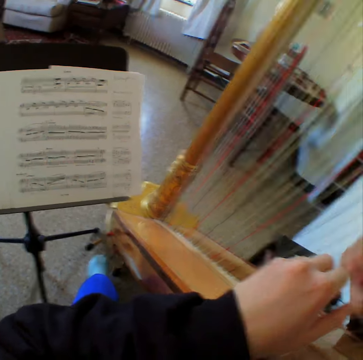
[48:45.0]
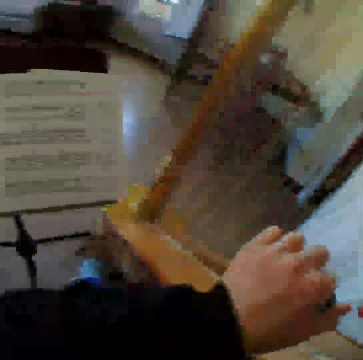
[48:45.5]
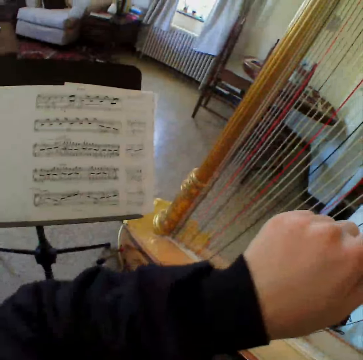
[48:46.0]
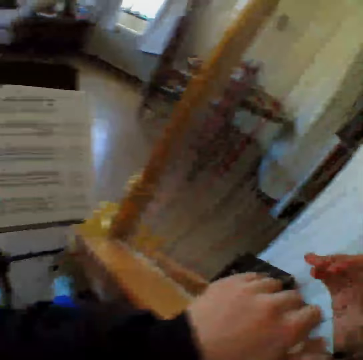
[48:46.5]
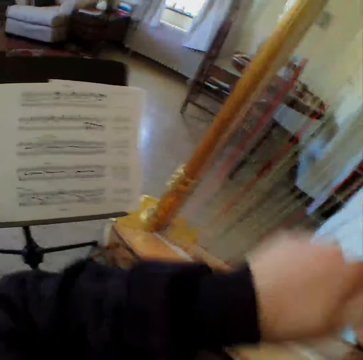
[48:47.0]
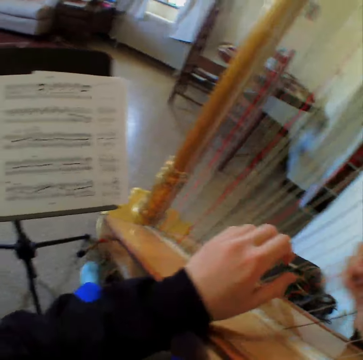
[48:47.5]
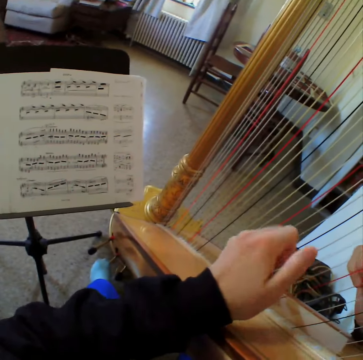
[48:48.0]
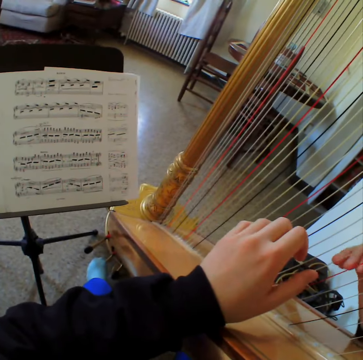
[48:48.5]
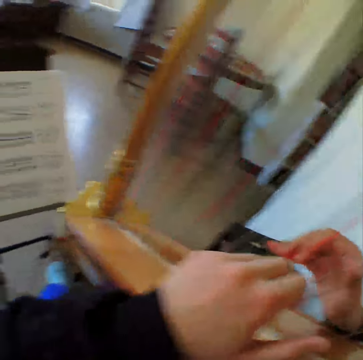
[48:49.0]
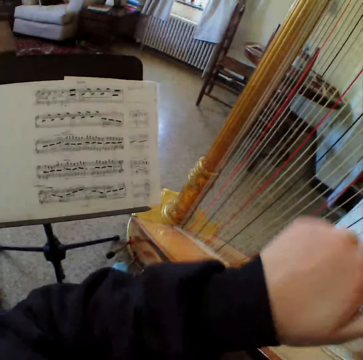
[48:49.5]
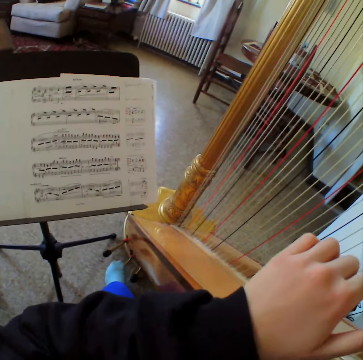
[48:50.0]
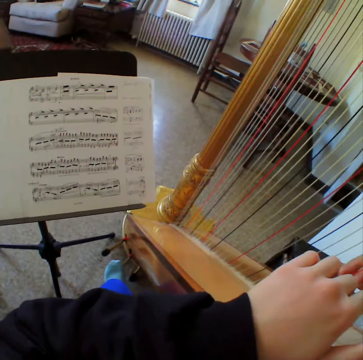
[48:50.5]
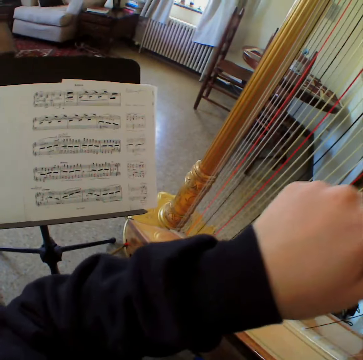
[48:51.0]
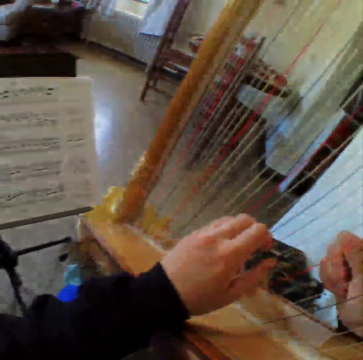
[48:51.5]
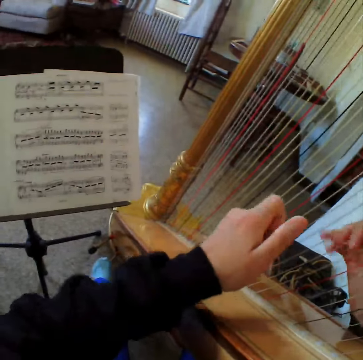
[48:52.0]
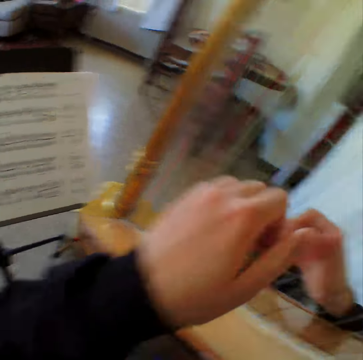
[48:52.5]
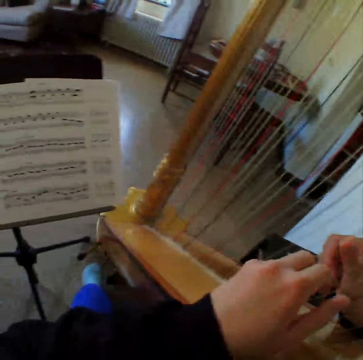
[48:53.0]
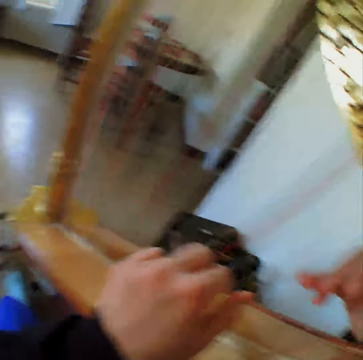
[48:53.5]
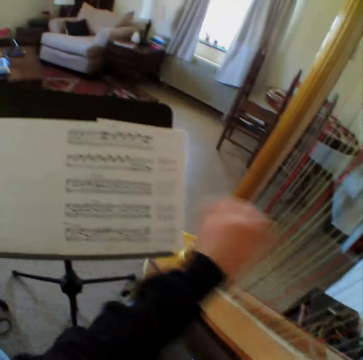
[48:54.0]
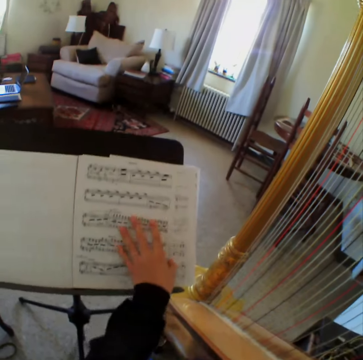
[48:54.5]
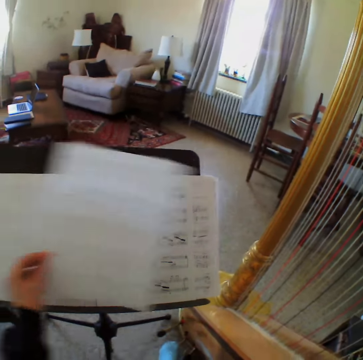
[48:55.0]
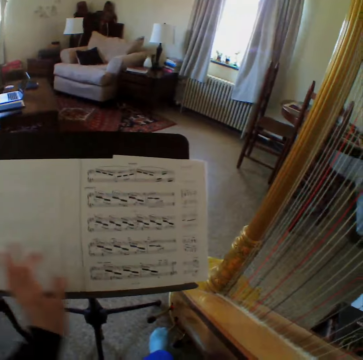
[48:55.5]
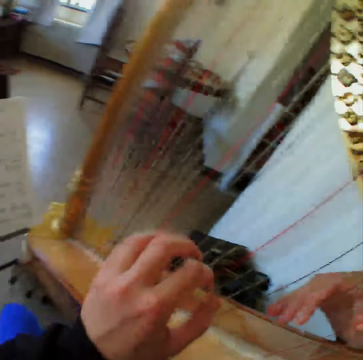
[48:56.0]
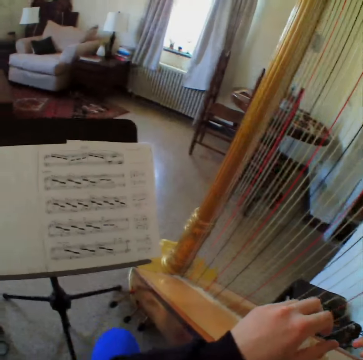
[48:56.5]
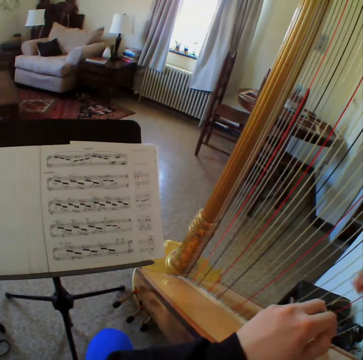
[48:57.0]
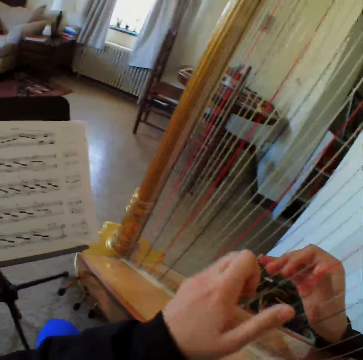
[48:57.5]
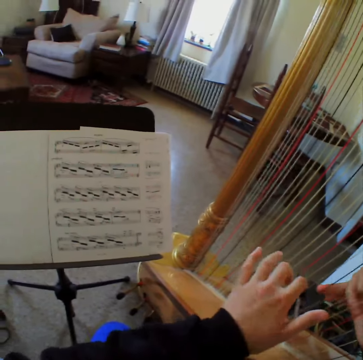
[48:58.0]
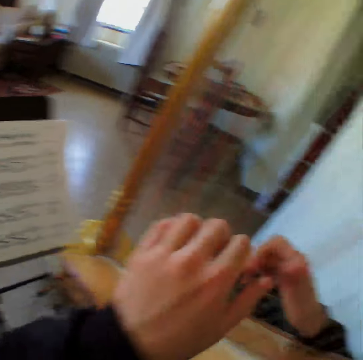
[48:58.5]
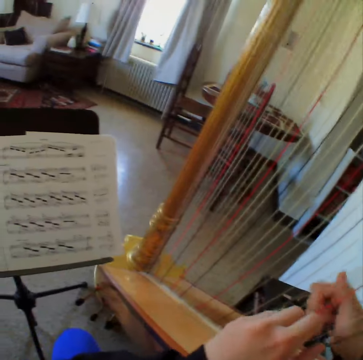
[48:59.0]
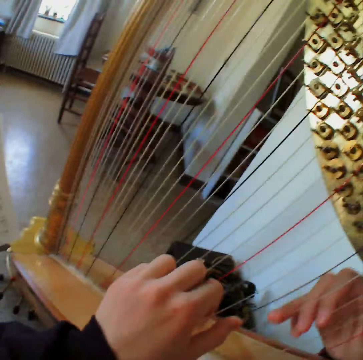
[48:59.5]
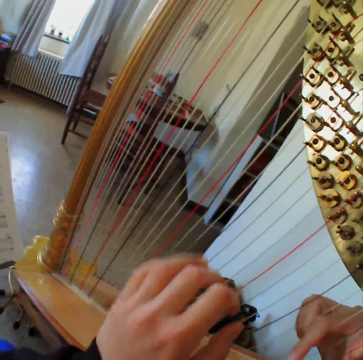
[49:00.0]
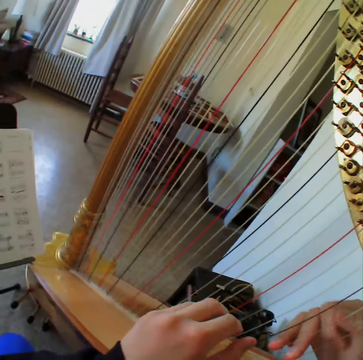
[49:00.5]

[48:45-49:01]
The camera wearer flips a page from a music note with her left hand. She looks at the papers. She plays the harp with both hands.

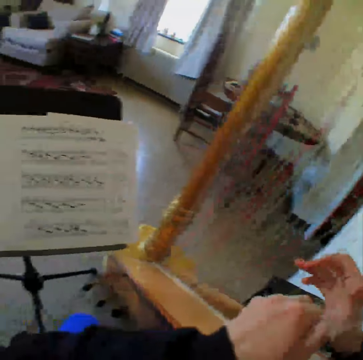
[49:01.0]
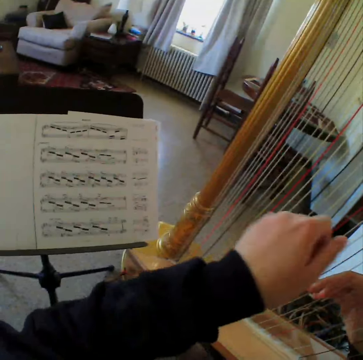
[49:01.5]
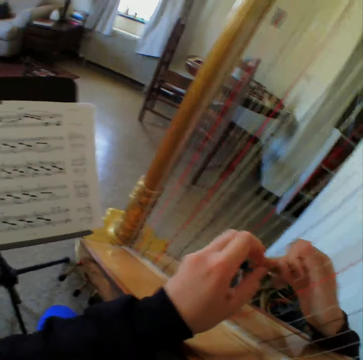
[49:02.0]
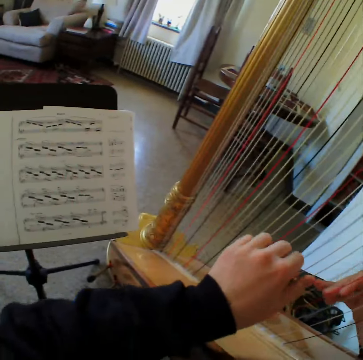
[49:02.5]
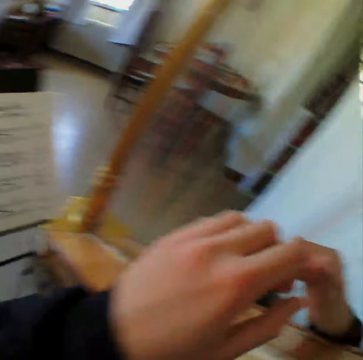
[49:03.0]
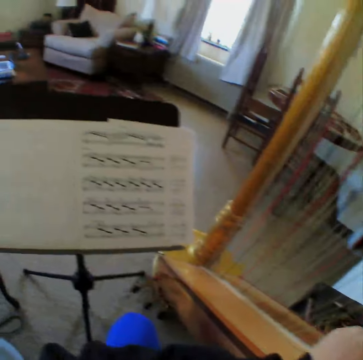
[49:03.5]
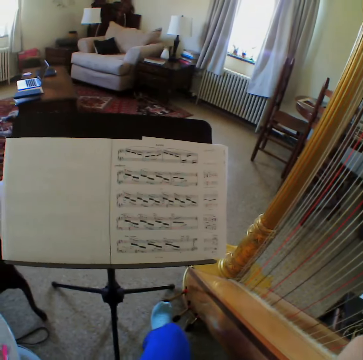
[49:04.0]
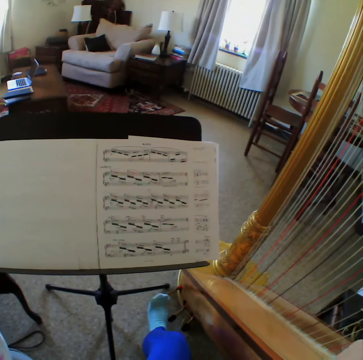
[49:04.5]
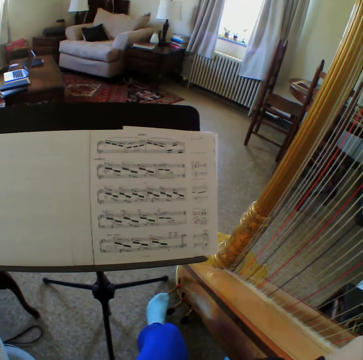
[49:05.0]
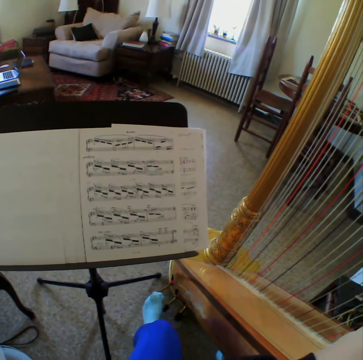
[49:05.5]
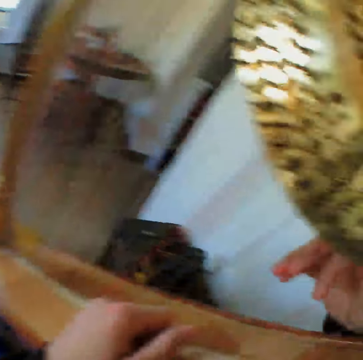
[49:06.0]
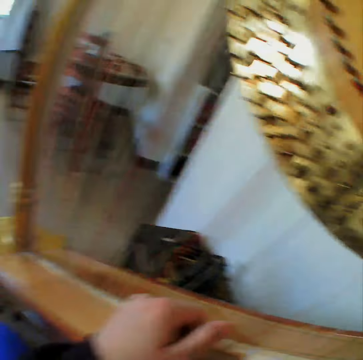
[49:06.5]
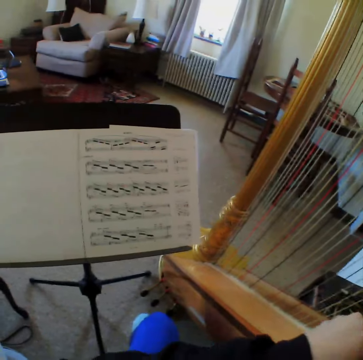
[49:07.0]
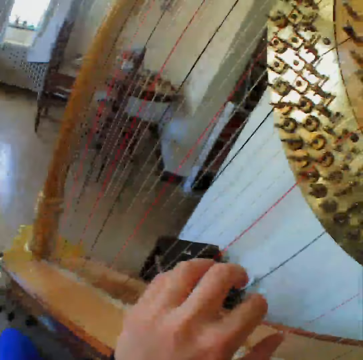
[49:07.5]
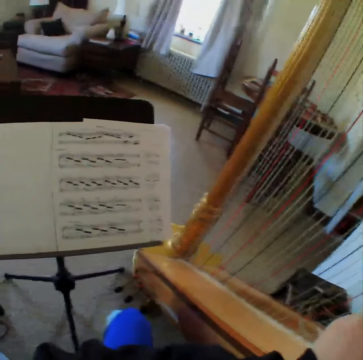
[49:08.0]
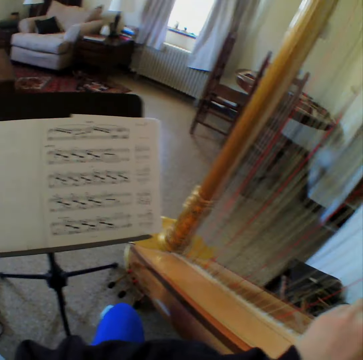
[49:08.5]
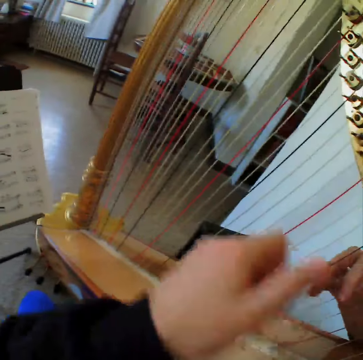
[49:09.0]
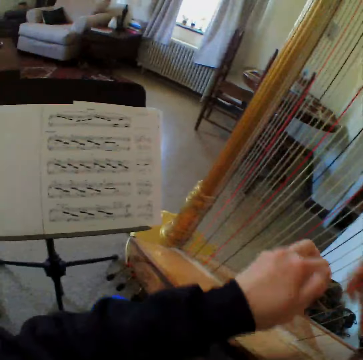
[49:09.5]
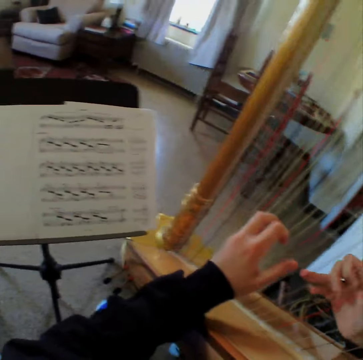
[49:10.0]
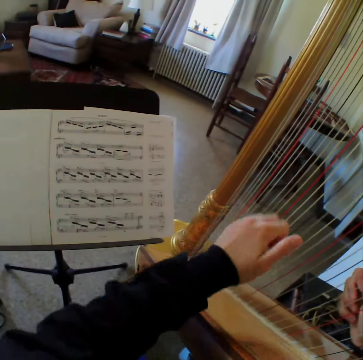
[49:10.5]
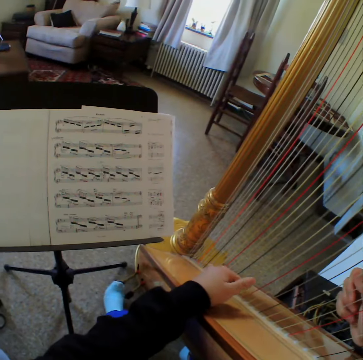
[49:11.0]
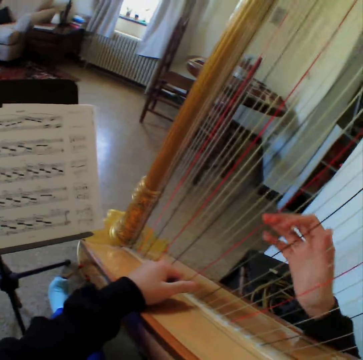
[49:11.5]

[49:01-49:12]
The camera wearer moves the leg. They move the leg again. They play the harp.

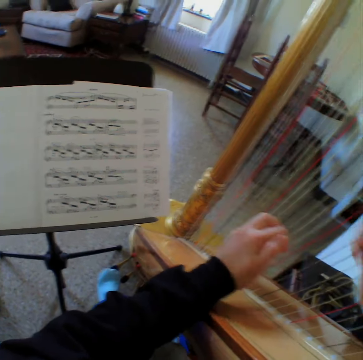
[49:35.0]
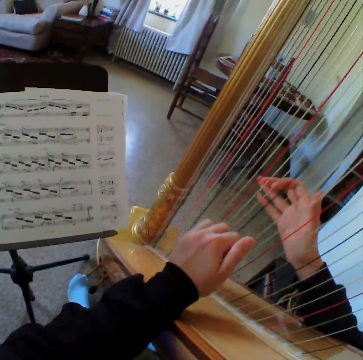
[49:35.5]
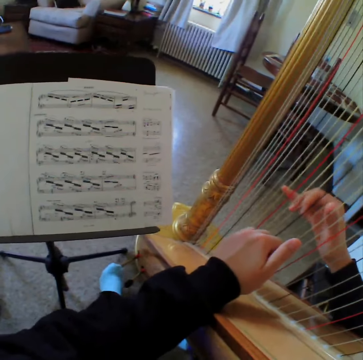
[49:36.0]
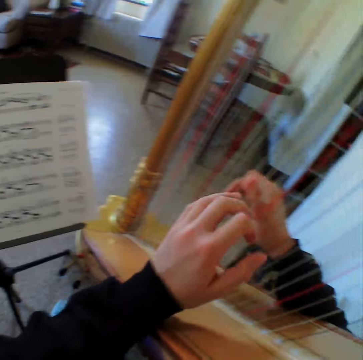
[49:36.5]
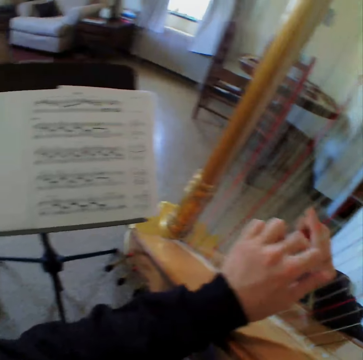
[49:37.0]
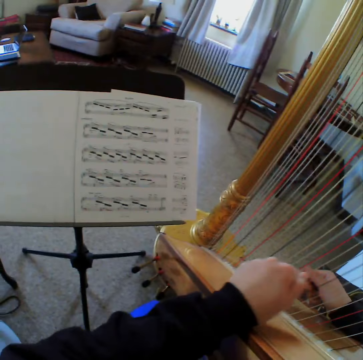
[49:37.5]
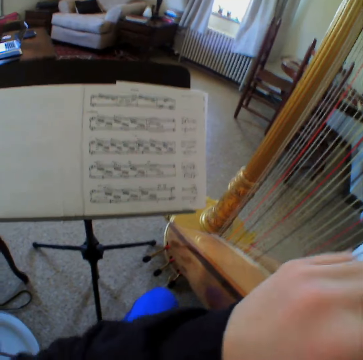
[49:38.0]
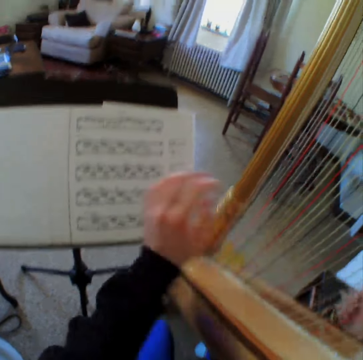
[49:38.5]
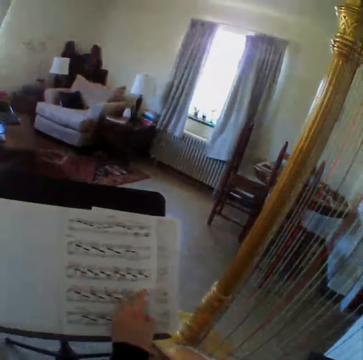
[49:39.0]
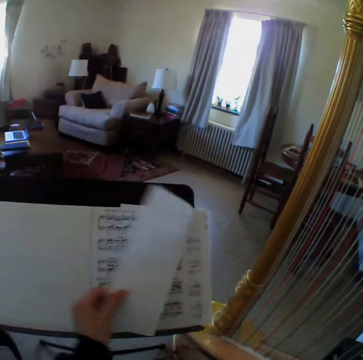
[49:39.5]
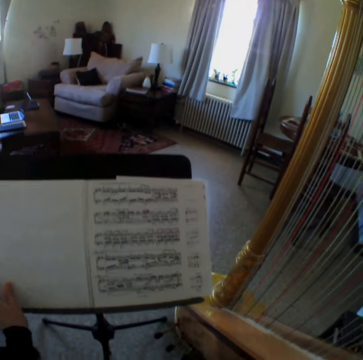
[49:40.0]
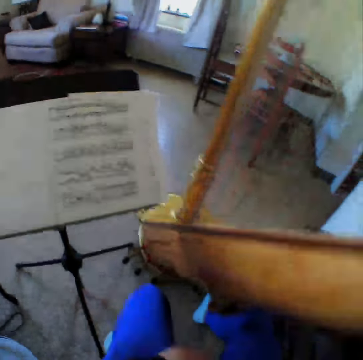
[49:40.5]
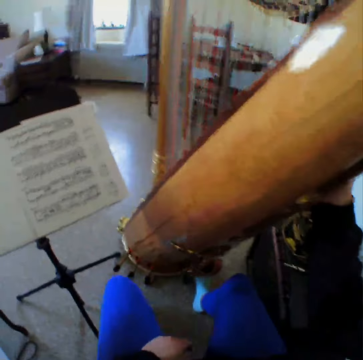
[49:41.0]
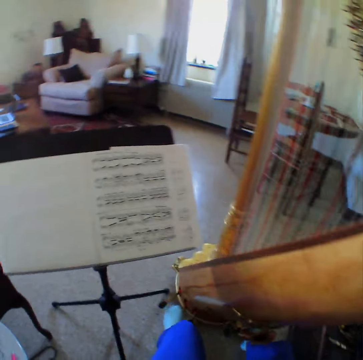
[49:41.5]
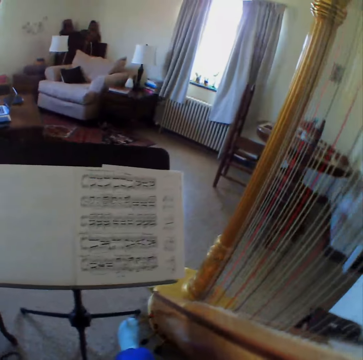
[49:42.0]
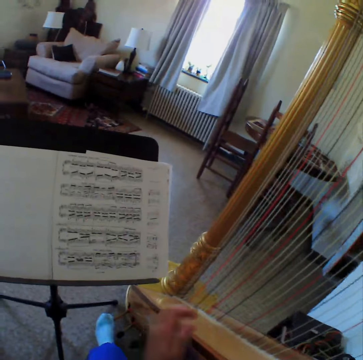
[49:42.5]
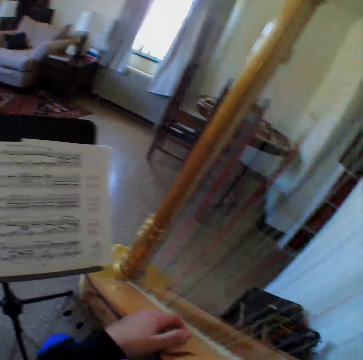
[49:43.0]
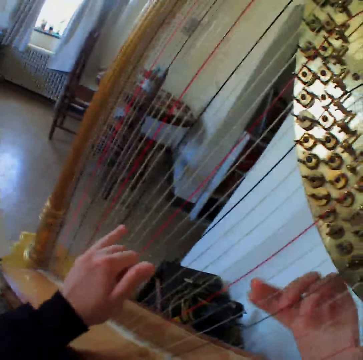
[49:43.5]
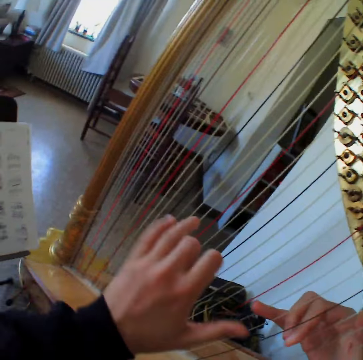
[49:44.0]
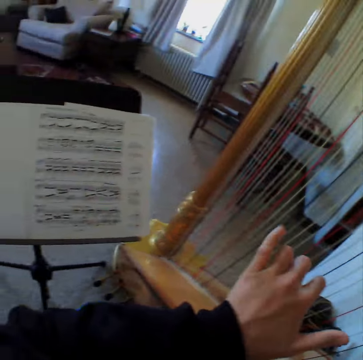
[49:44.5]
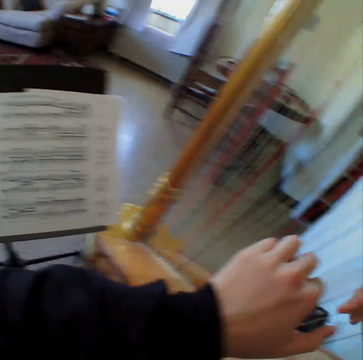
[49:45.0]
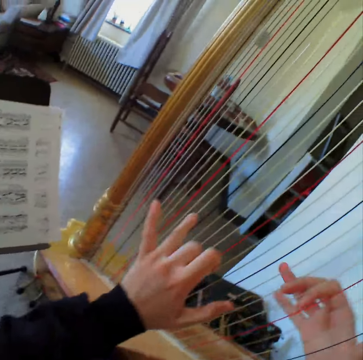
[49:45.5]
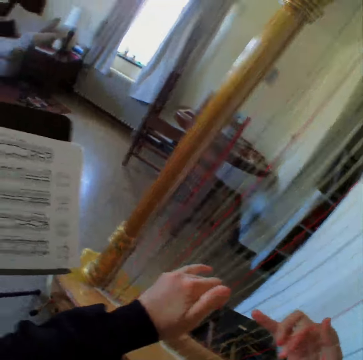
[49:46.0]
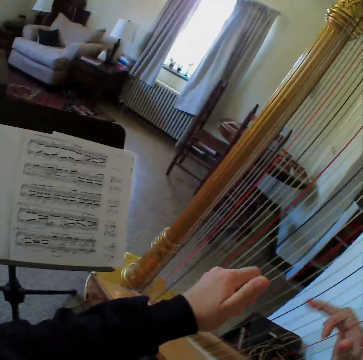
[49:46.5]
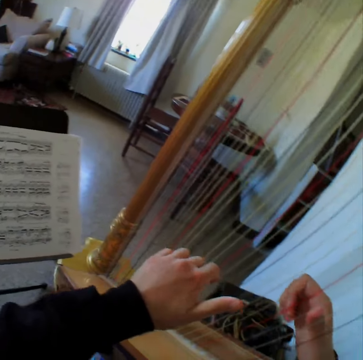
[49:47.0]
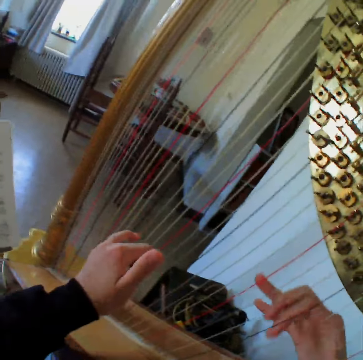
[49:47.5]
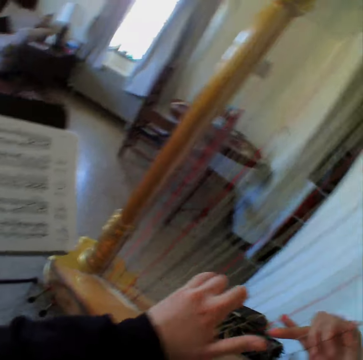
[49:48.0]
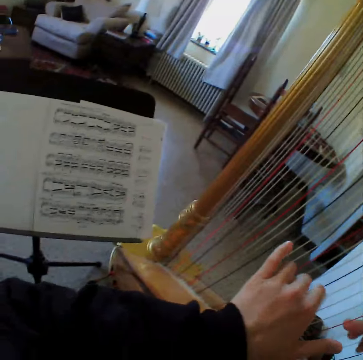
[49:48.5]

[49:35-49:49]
The camera wearer moves the leg. She plays the harp. She moves the leg. She flips a page from a music note with her left hand. She moves the leg. She plays the harp with both hands.
